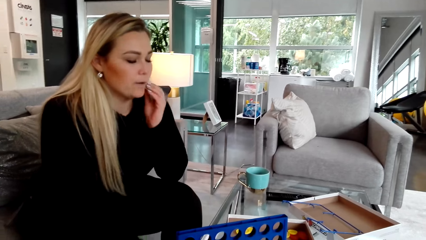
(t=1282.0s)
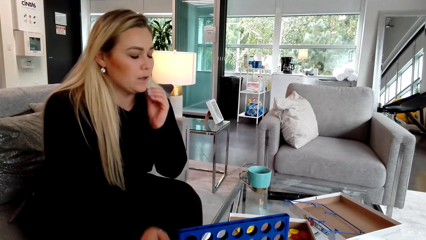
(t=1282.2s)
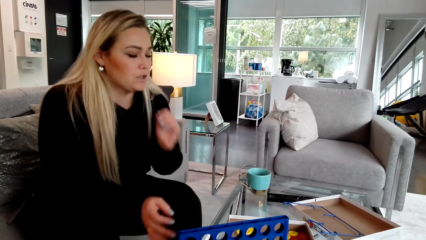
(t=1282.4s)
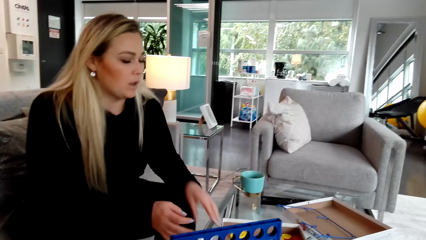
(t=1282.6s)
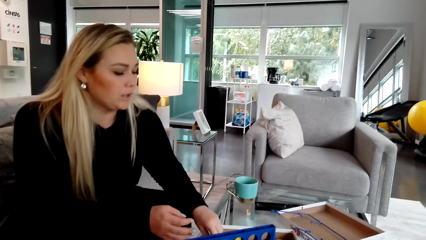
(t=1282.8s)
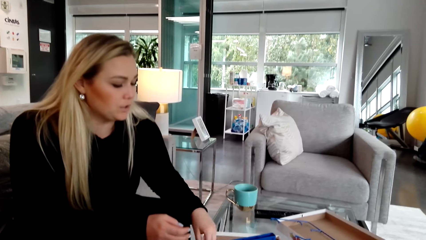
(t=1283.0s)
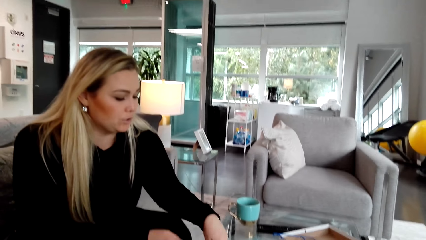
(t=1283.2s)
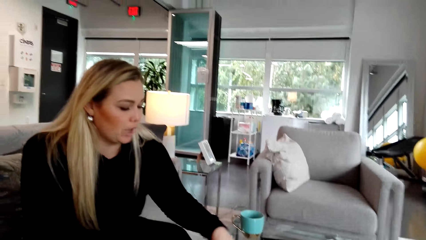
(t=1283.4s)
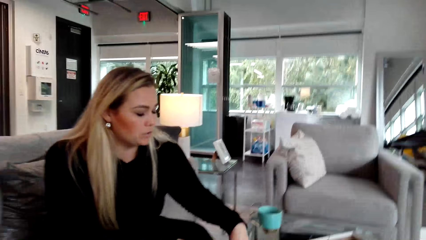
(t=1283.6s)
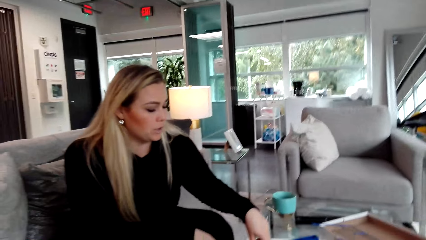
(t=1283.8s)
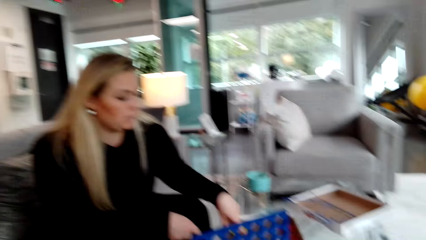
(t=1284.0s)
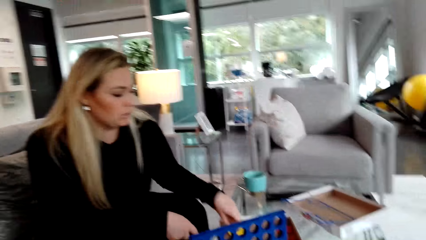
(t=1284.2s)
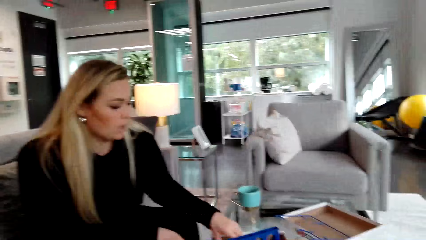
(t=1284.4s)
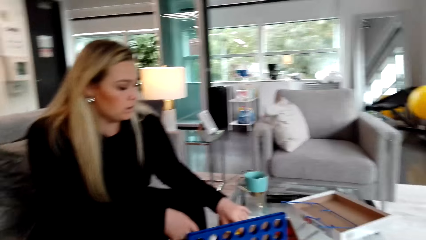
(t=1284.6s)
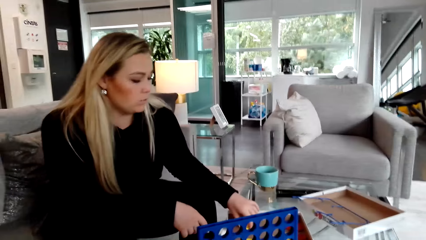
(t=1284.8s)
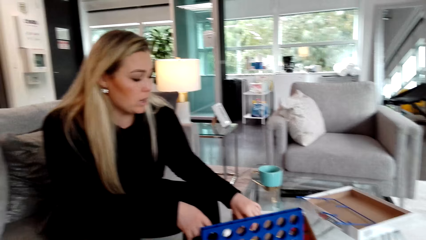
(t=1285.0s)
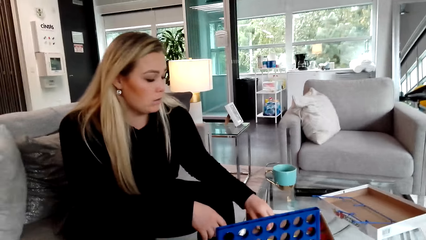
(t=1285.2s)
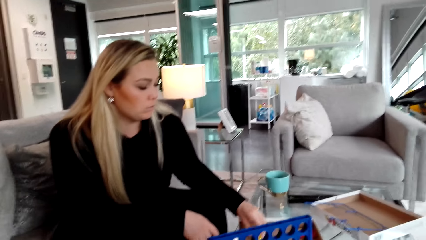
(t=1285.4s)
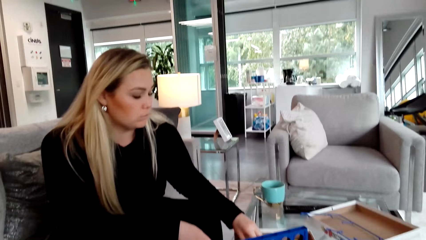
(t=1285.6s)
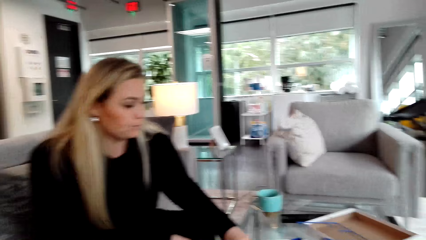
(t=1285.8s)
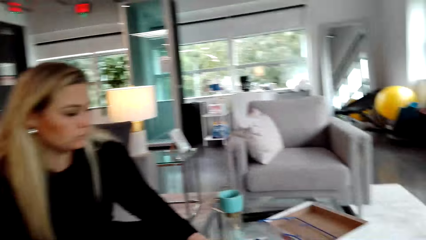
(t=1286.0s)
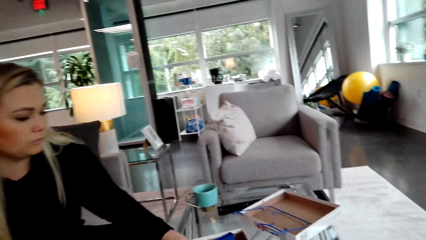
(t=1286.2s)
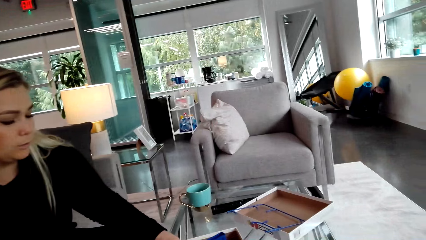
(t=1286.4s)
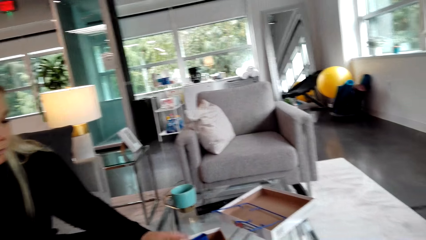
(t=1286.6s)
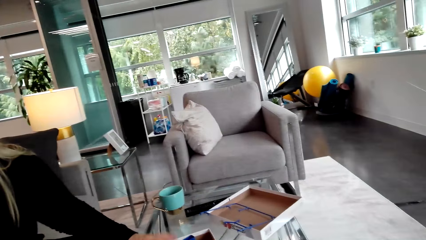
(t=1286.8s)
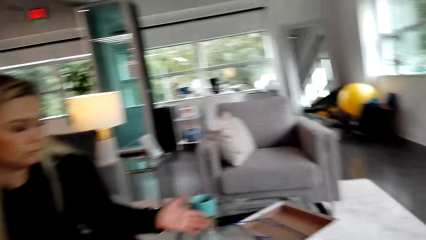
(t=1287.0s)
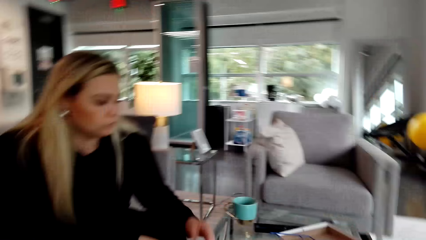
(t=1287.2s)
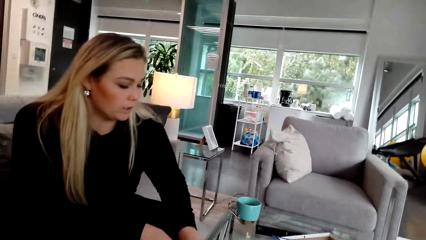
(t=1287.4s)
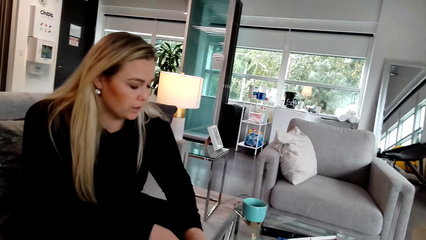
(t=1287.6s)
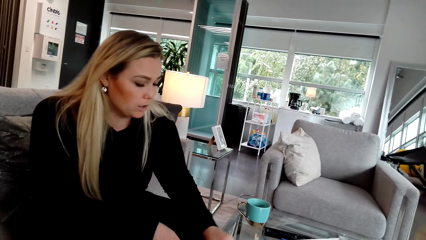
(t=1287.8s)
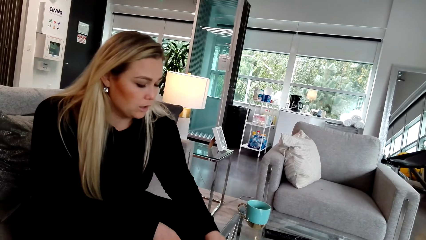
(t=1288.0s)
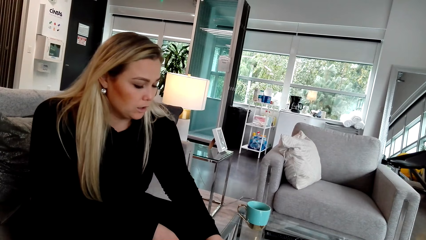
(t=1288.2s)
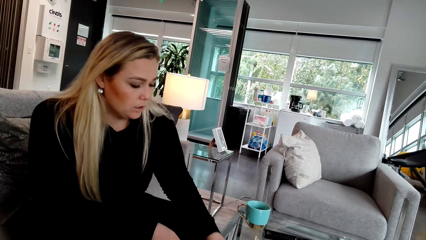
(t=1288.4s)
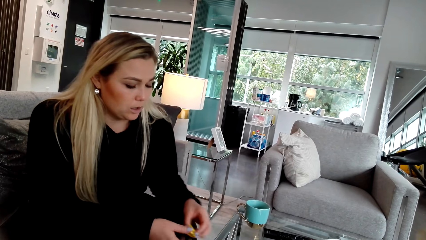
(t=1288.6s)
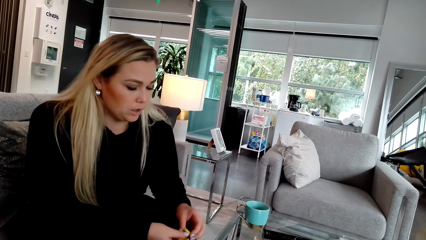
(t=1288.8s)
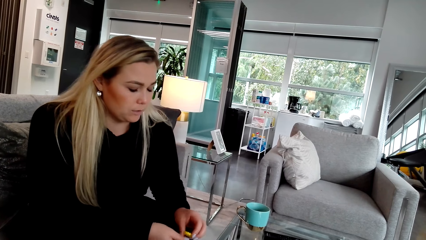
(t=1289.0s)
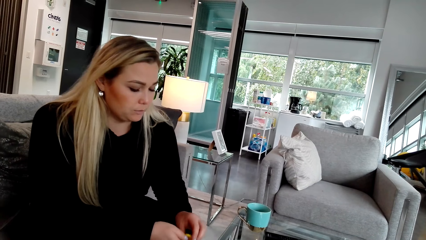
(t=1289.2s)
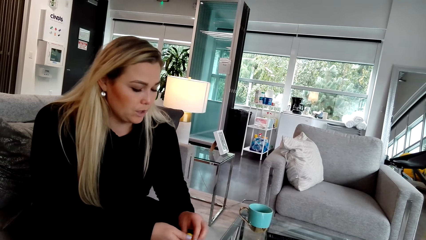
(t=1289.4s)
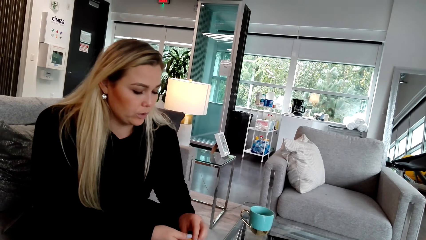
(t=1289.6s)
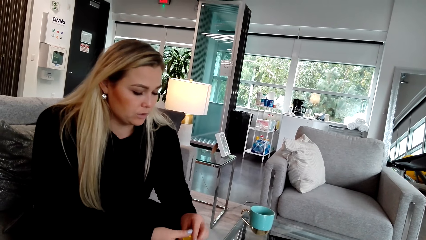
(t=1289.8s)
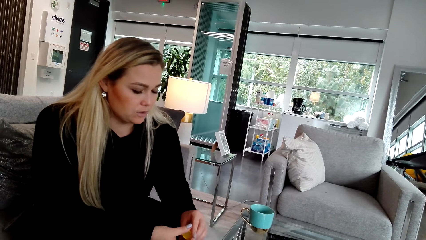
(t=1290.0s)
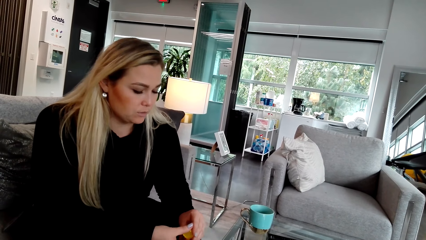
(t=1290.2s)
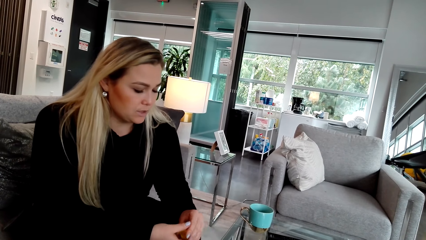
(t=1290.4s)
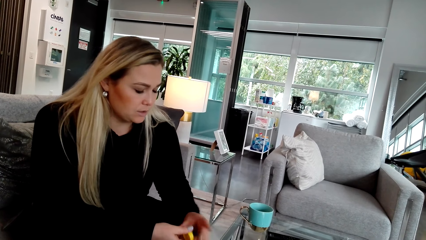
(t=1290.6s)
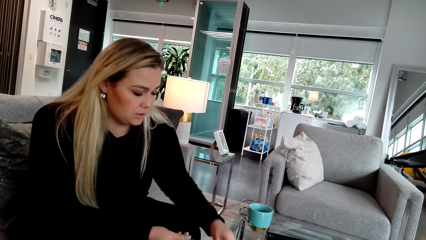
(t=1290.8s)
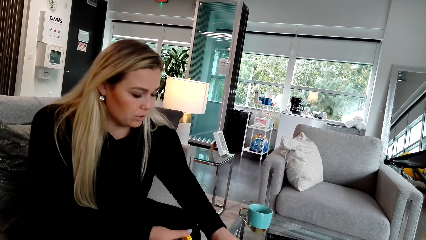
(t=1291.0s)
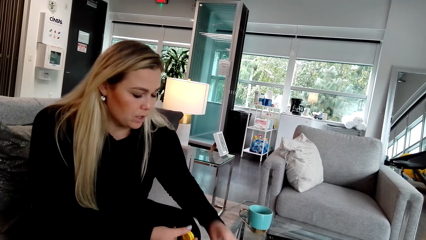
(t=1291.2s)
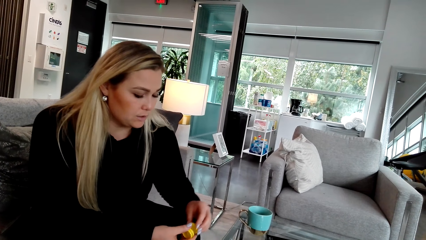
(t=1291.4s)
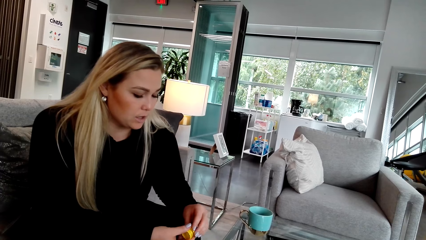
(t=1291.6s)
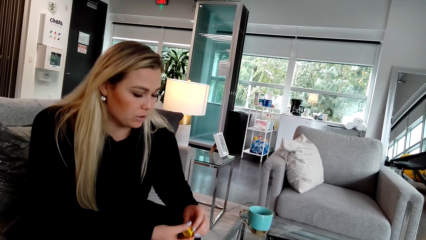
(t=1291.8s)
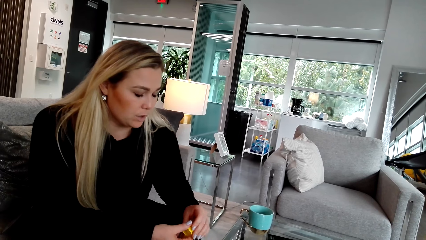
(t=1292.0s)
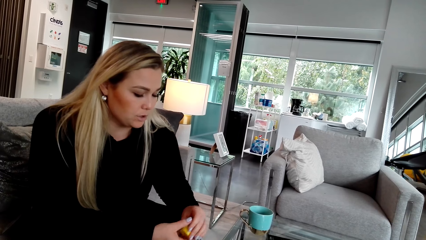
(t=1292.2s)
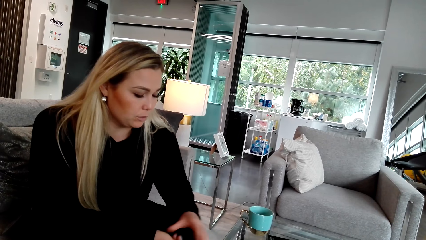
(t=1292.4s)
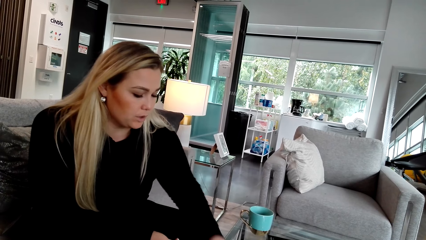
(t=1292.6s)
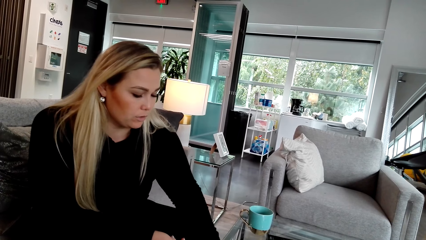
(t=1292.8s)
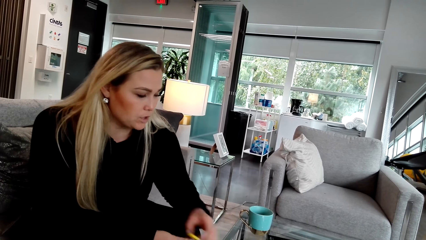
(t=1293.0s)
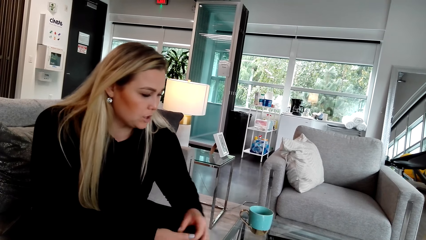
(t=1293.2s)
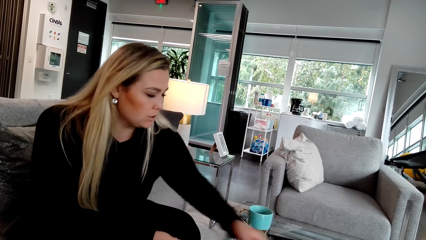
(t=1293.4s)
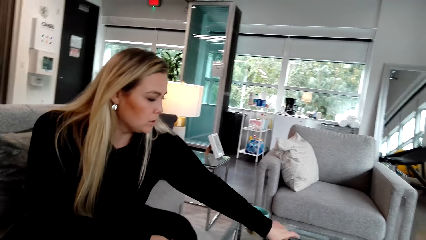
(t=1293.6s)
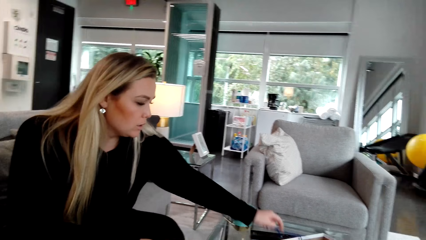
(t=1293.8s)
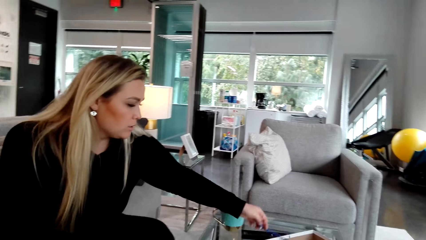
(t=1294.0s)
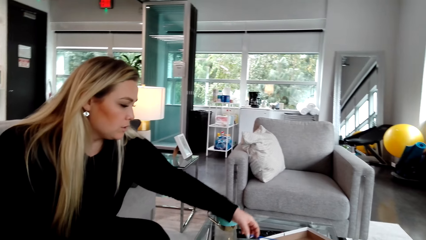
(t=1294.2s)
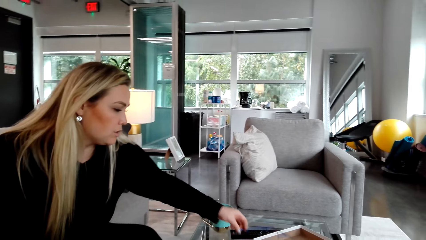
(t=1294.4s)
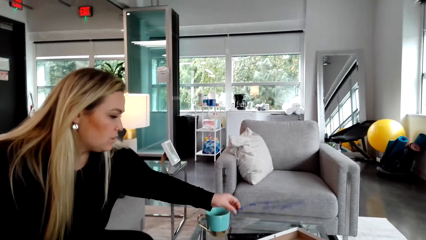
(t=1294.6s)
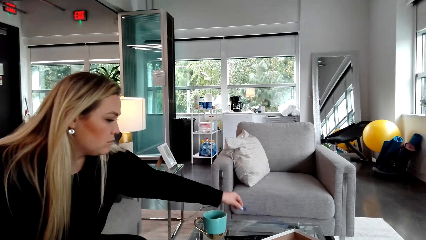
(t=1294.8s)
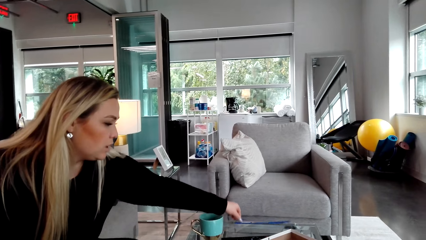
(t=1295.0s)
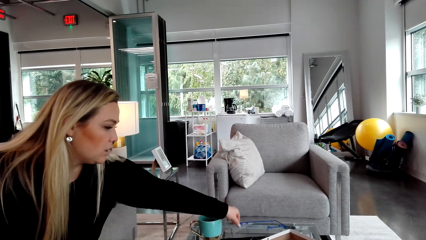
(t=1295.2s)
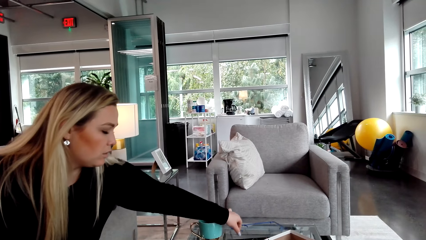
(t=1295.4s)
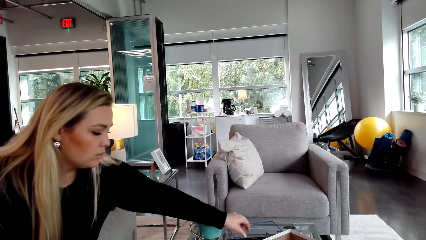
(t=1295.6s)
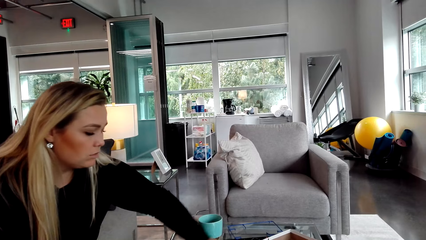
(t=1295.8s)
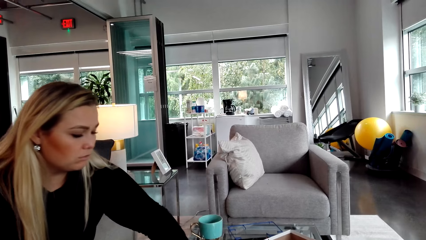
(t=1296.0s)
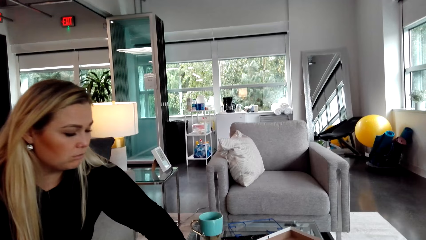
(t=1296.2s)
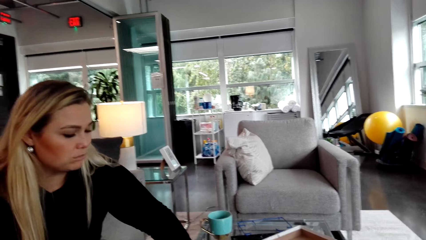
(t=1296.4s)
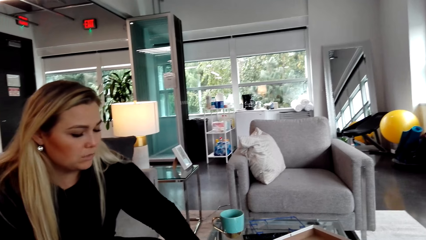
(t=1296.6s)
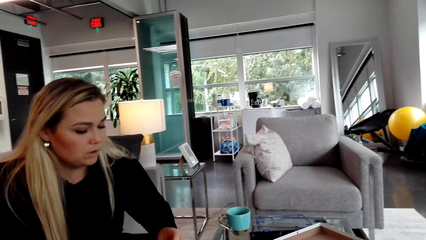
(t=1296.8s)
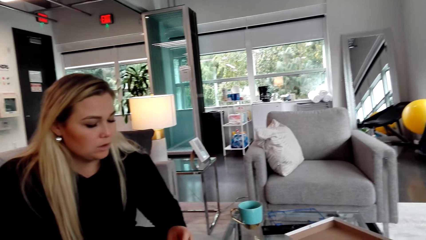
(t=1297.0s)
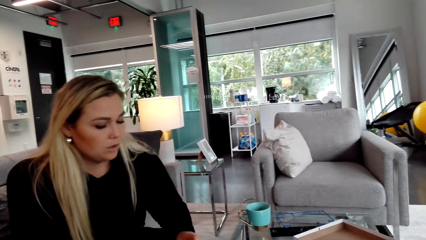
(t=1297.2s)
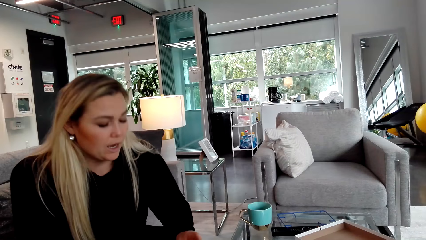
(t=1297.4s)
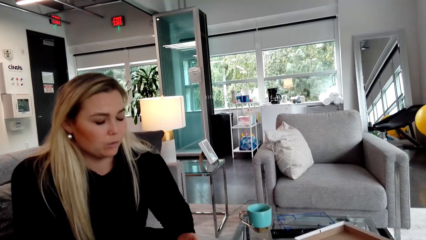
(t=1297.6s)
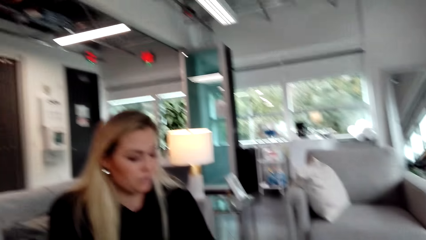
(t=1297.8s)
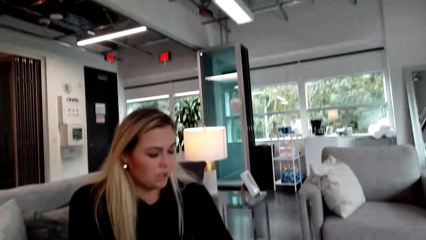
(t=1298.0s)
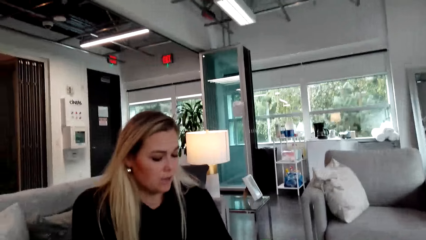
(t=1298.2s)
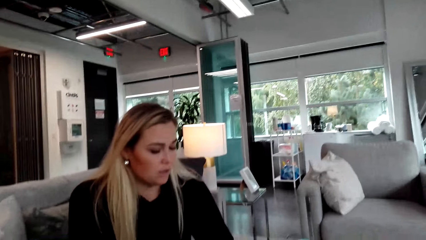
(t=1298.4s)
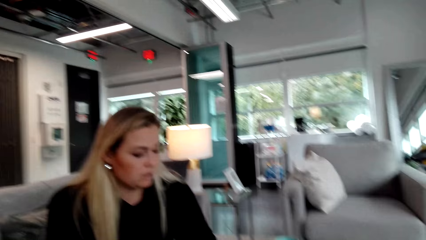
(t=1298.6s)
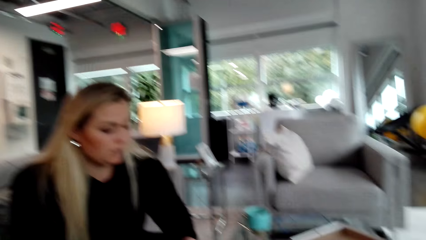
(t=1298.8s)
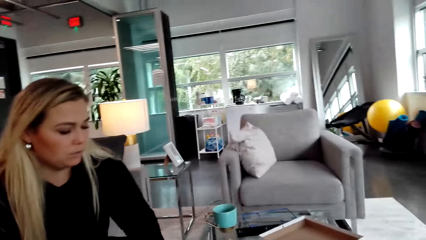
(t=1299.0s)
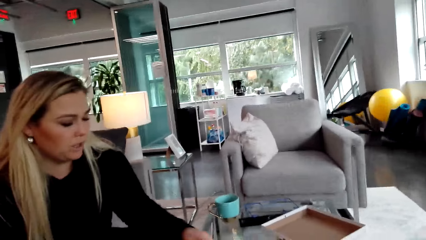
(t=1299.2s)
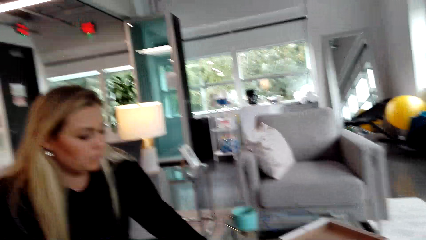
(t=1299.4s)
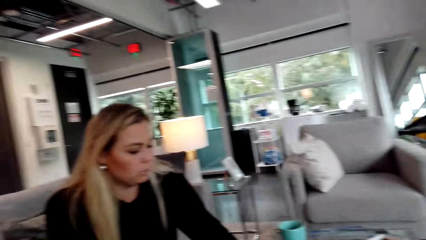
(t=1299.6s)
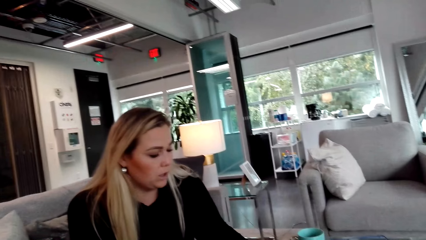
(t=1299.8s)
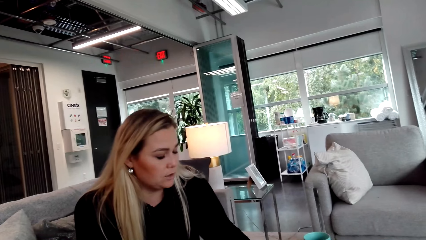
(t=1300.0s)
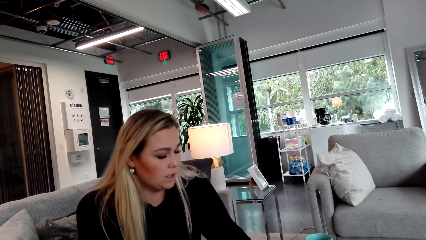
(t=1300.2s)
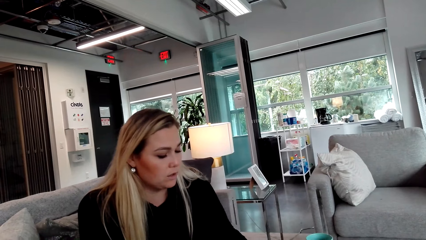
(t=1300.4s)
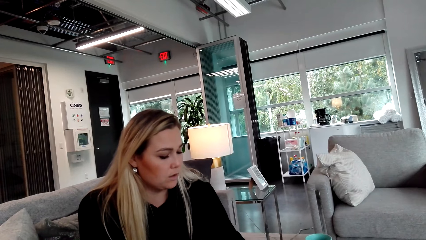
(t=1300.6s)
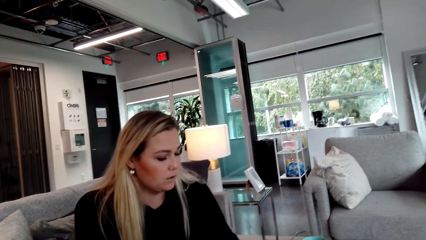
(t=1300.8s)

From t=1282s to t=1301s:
A woman places something on the table. The woman selects something in the box. The camera wearer looks in the room. The woman picks up something. The woman moves something. The woman picks up something.
